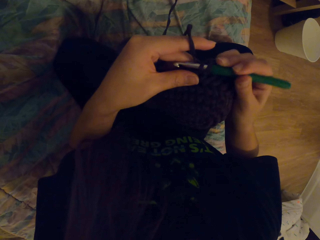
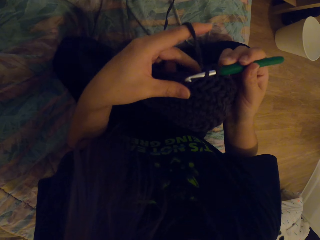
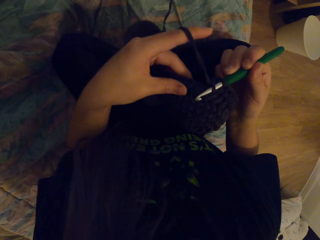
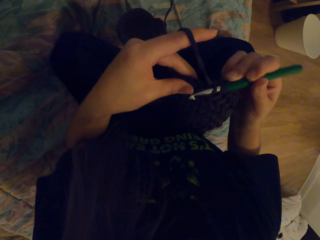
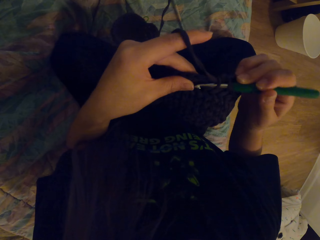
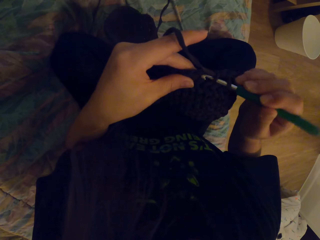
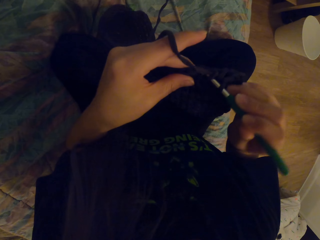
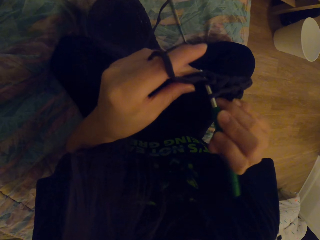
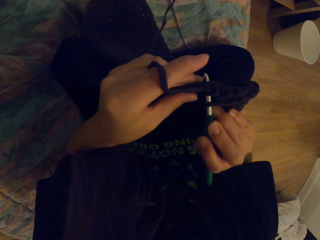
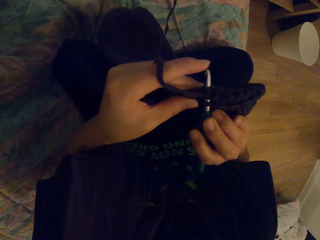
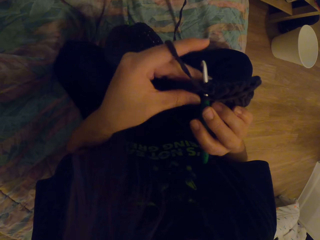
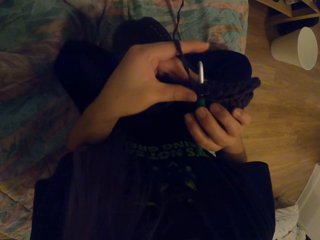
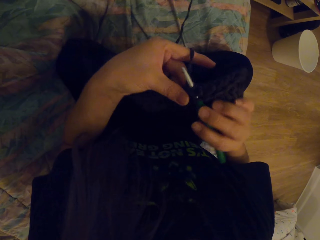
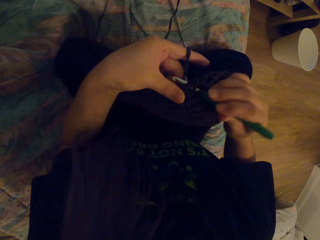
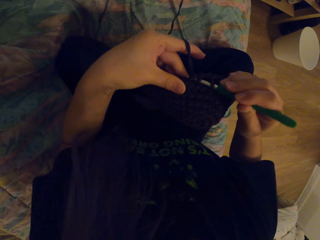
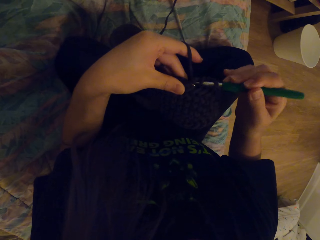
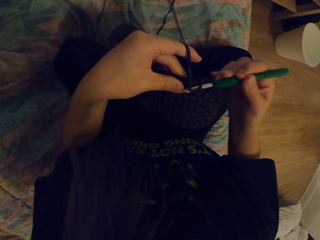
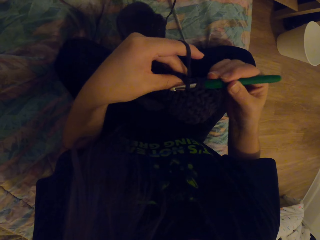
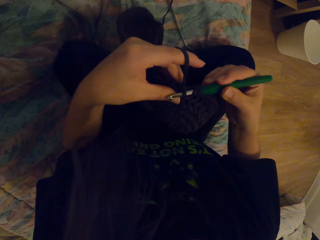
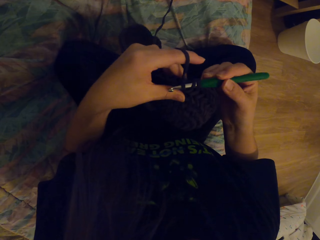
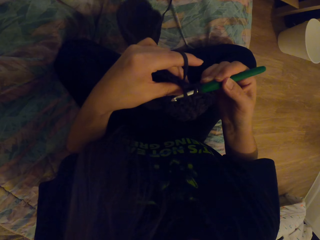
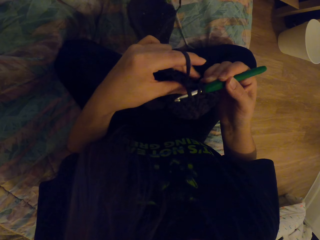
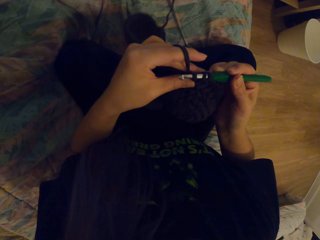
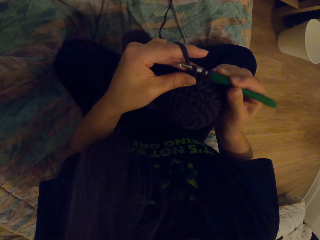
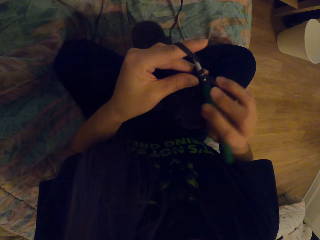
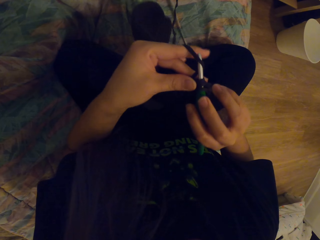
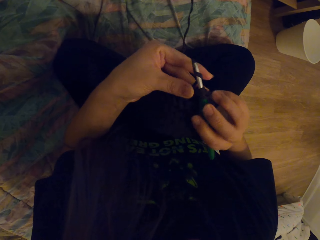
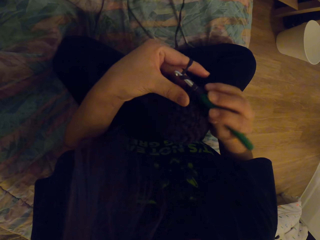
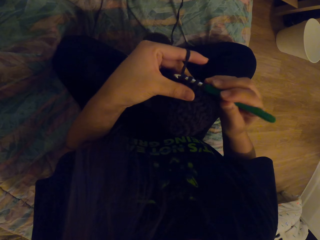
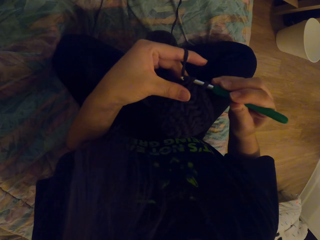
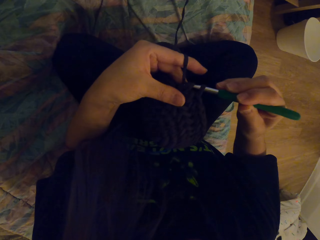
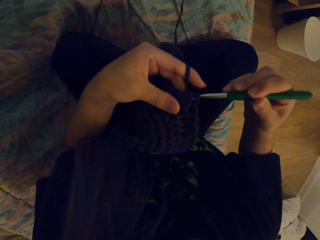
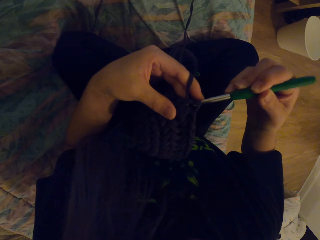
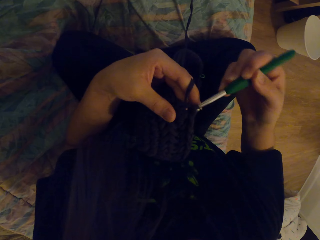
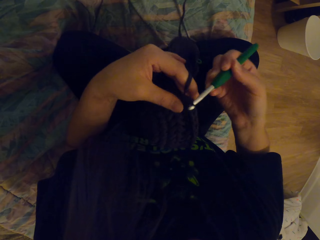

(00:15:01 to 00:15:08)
The camera wearer inserts the crochet in the fabric. They weave the fabric with the crochet.

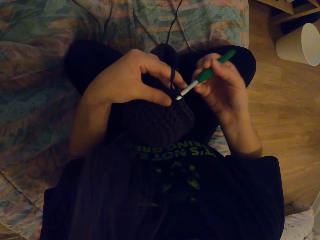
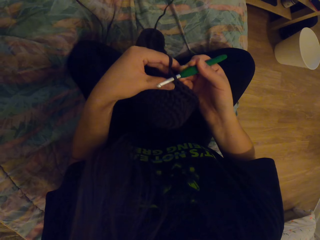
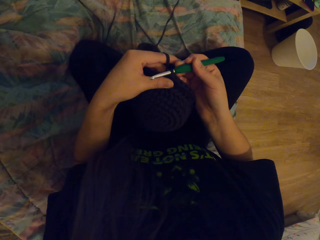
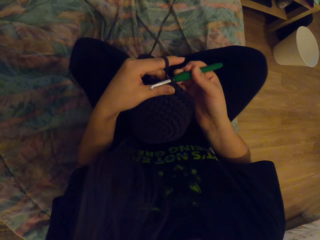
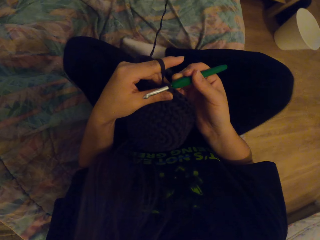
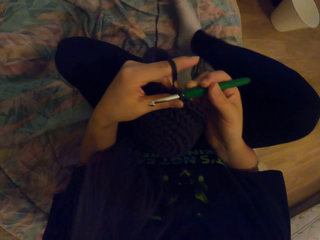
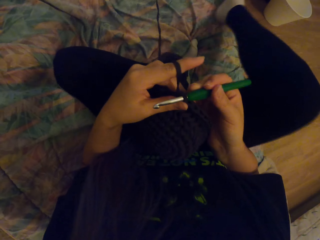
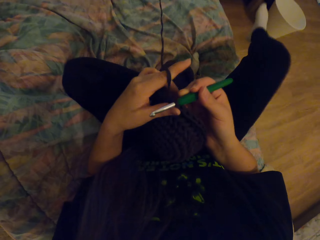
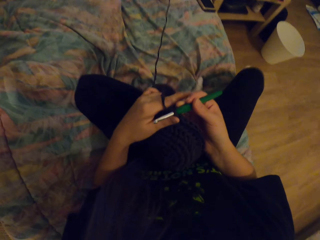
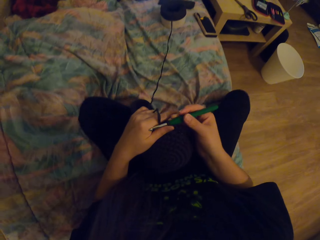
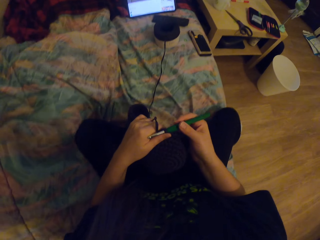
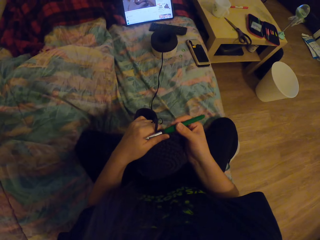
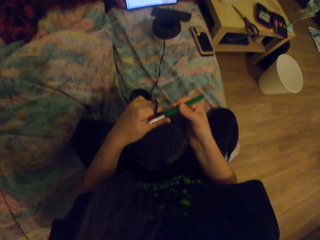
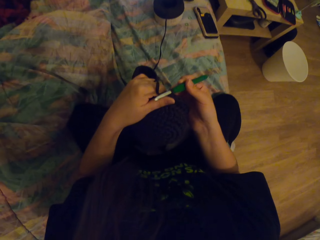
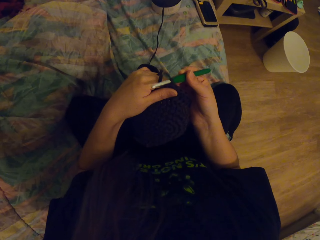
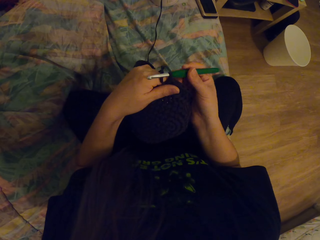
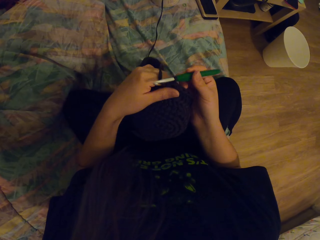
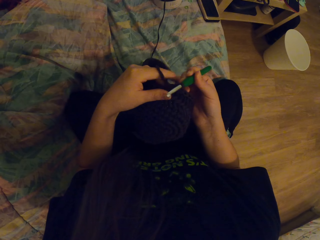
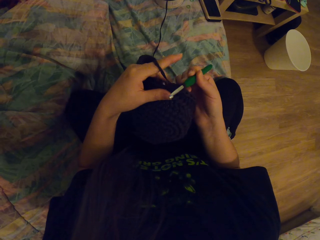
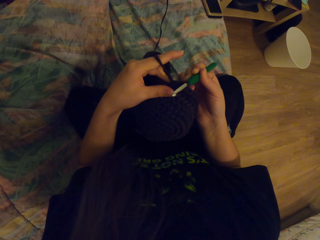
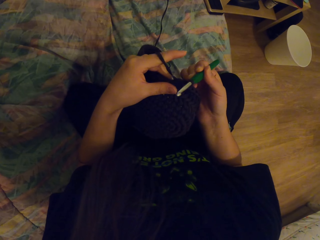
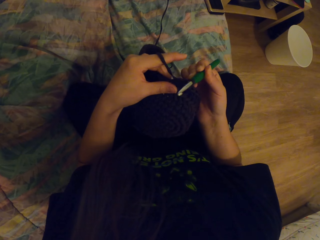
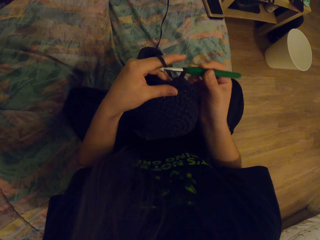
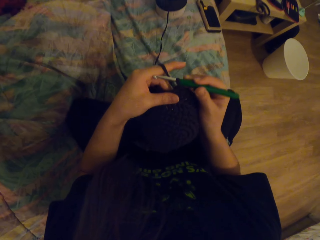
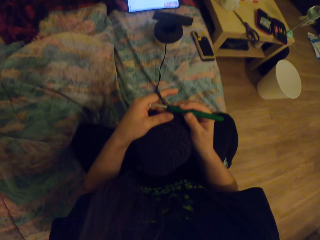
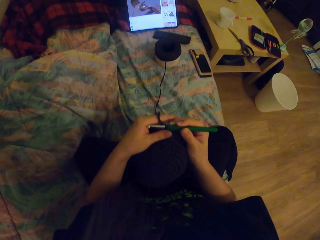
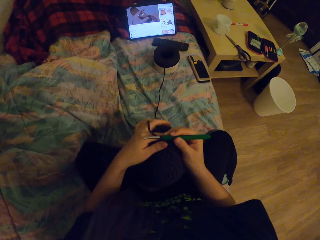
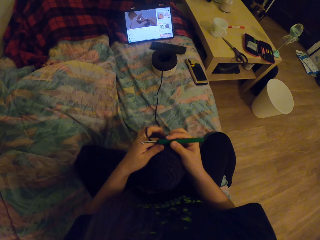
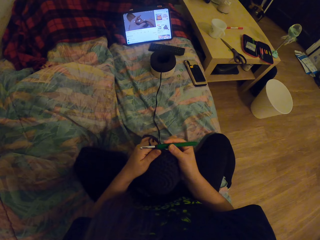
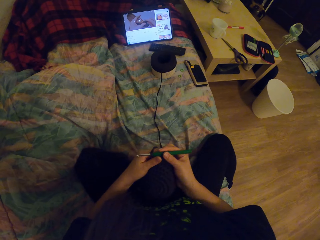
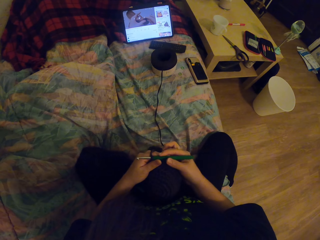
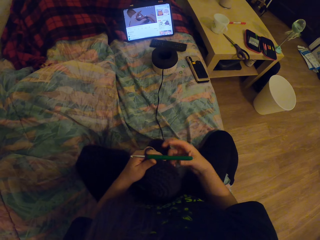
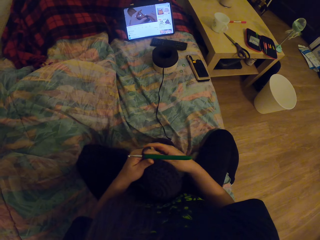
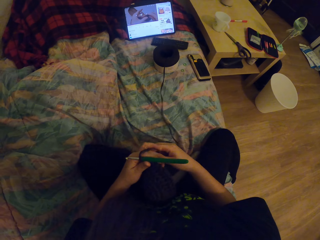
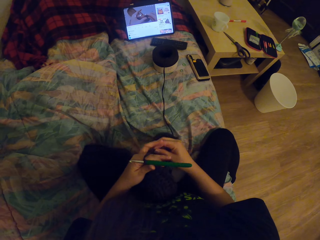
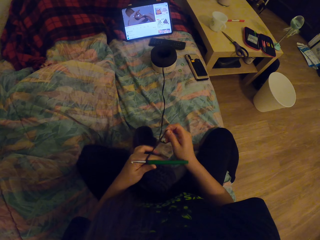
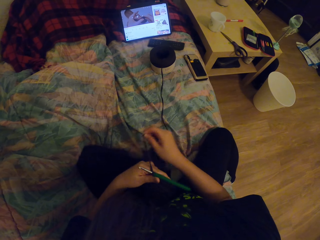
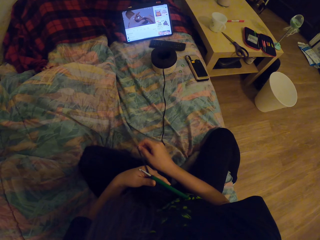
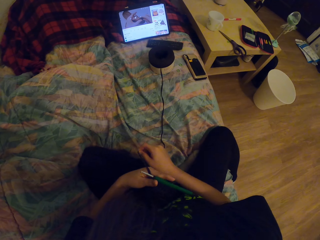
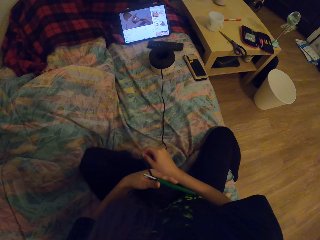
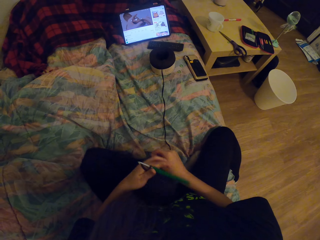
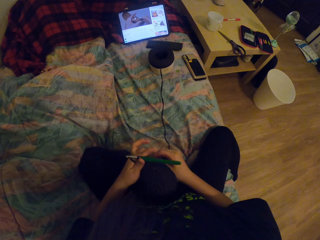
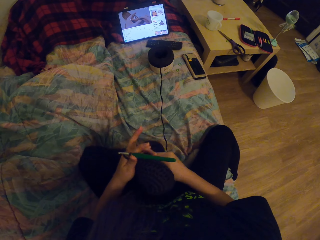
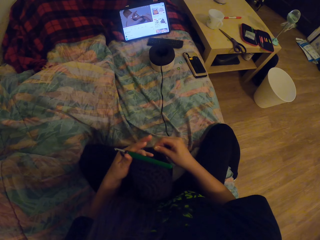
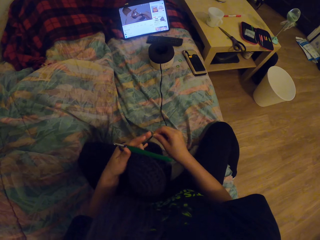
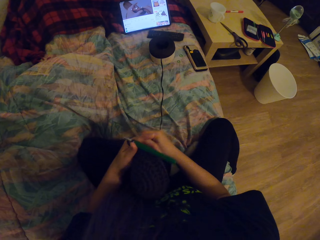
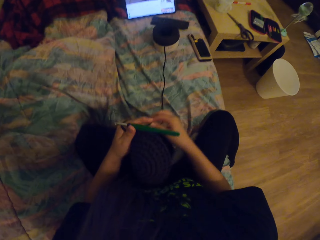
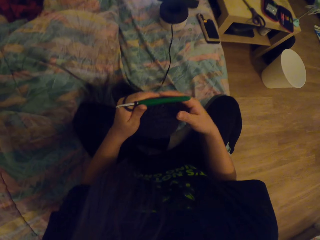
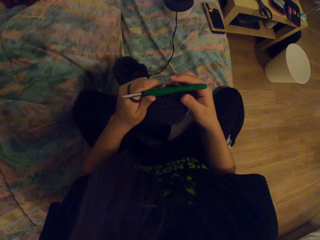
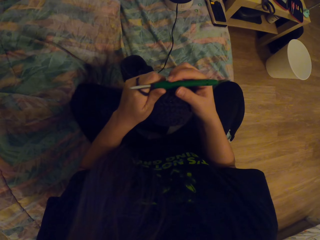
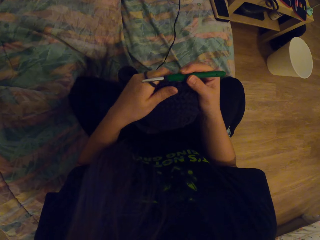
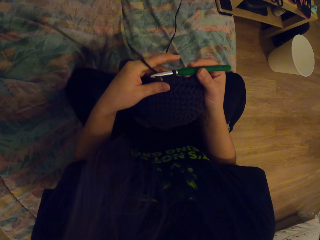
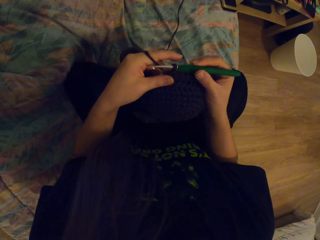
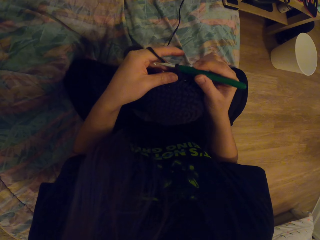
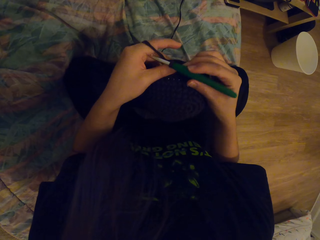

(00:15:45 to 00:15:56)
The camera wearer drops her right leg from the bed. She moves the fabric down. She crochets. She moves the thread with the hand. She holds the crochet.

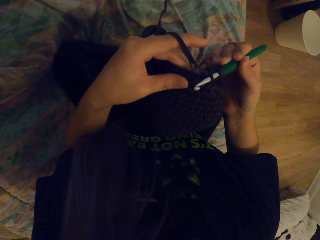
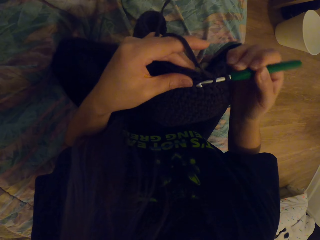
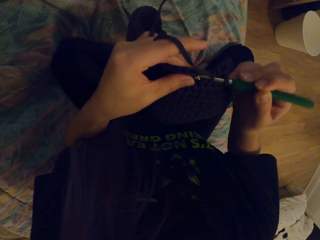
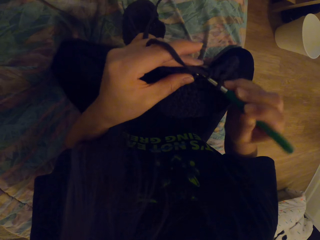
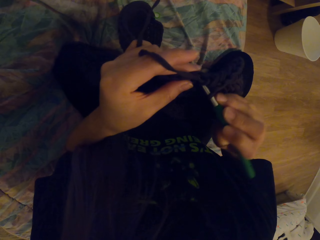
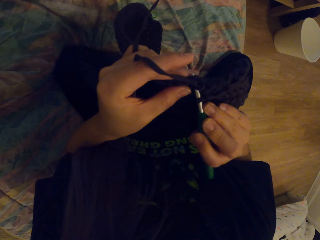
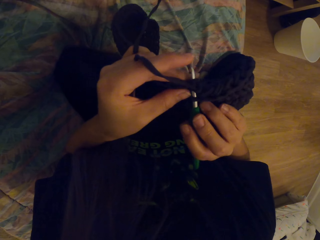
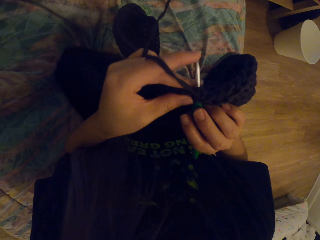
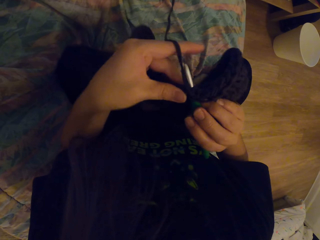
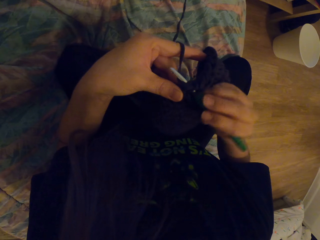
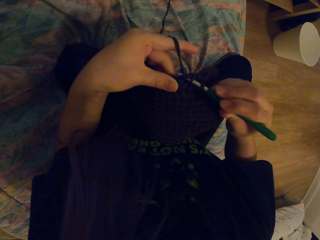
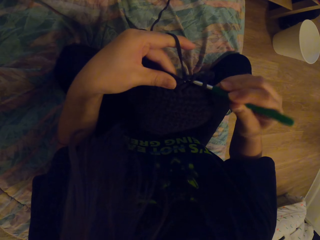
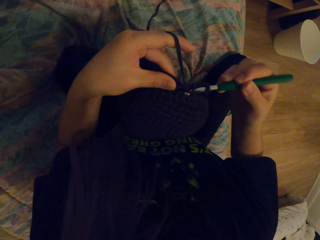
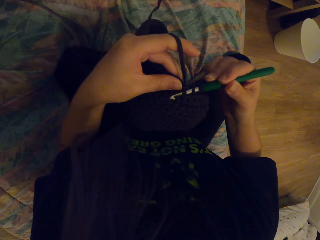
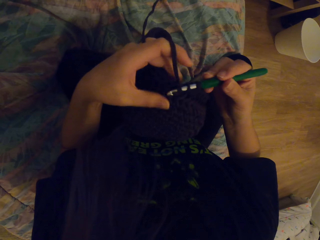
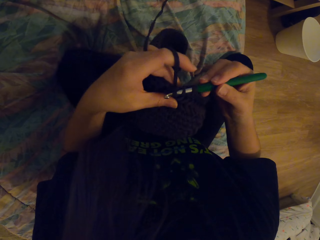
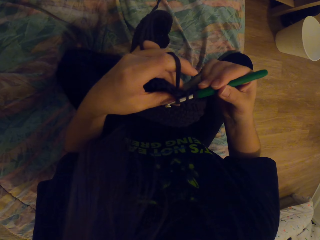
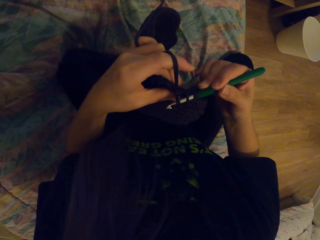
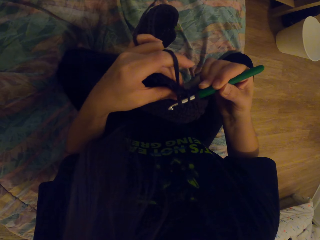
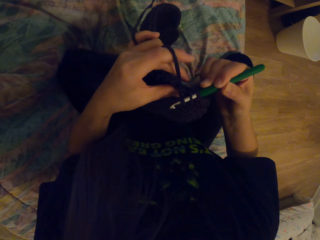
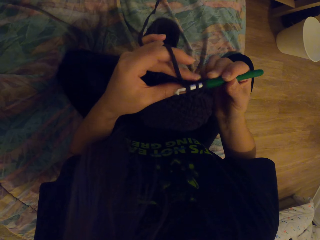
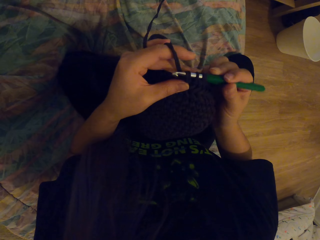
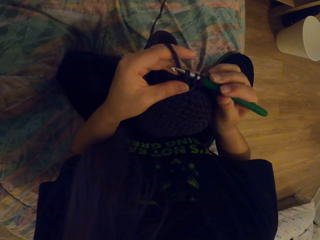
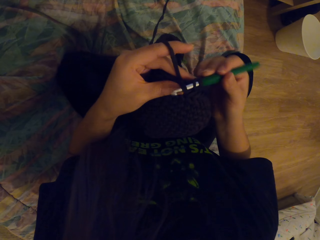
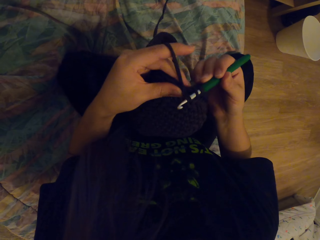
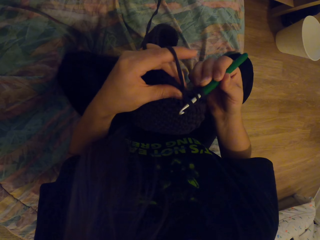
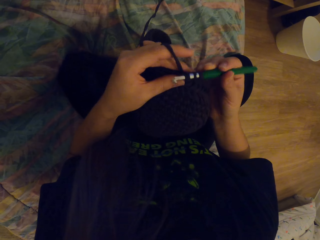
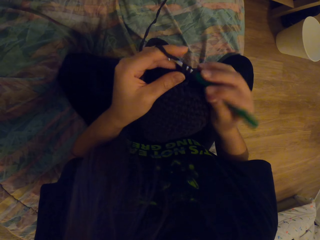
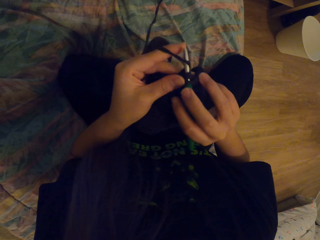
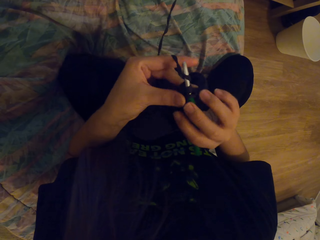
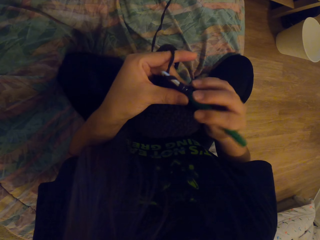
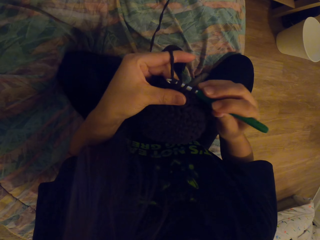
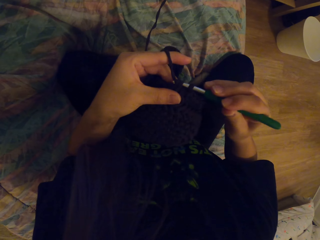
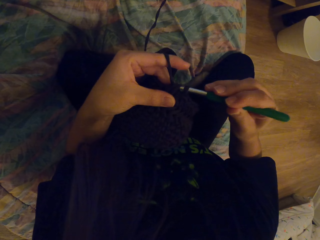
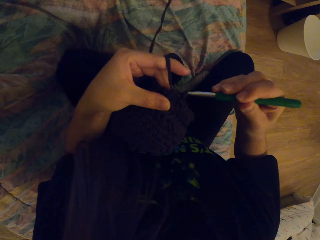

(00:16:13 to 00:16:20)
The camera wearer weaves the fabric with the crochet.
